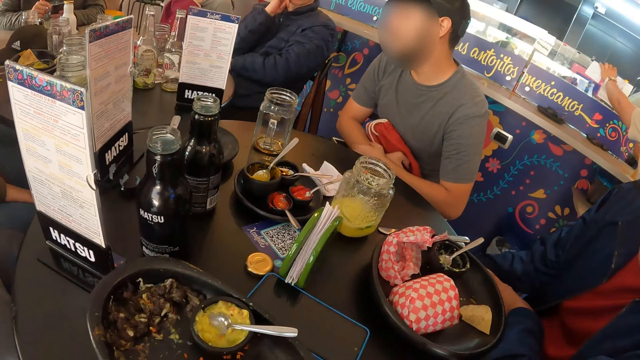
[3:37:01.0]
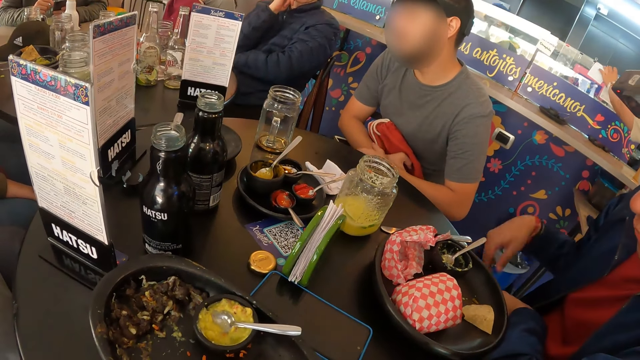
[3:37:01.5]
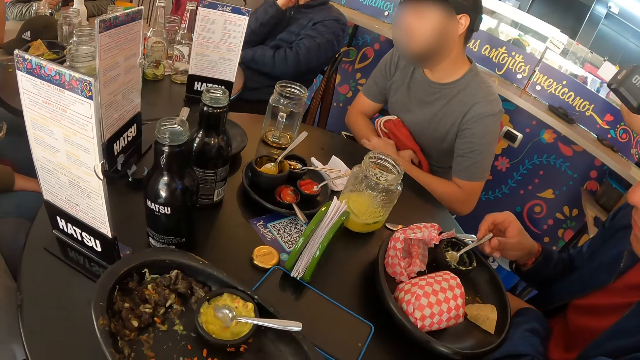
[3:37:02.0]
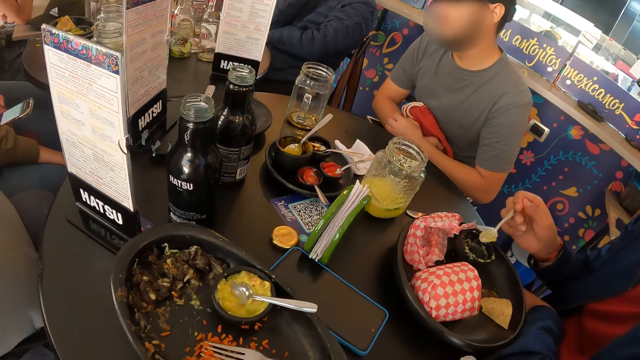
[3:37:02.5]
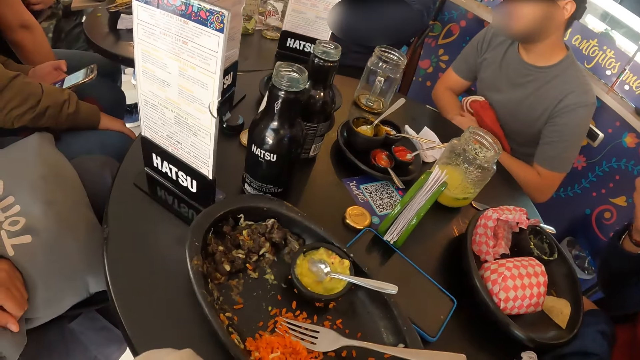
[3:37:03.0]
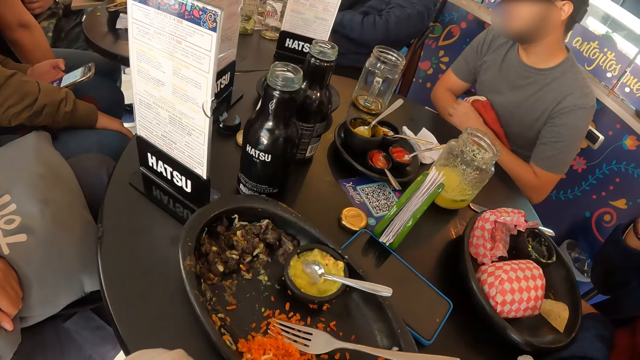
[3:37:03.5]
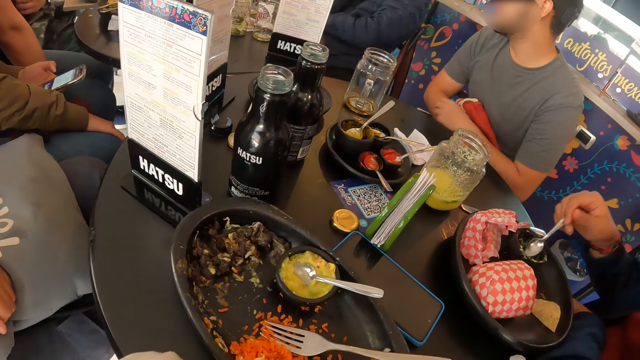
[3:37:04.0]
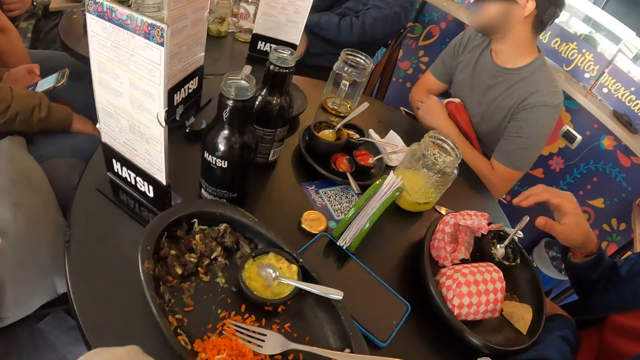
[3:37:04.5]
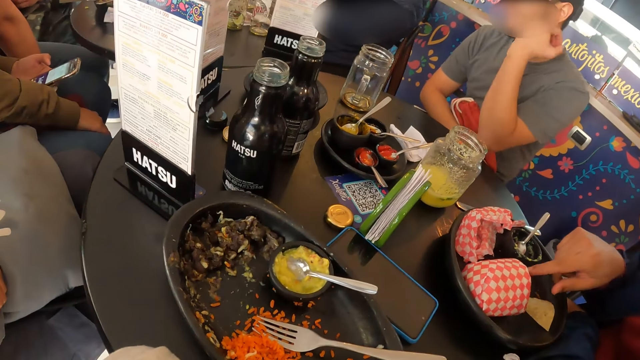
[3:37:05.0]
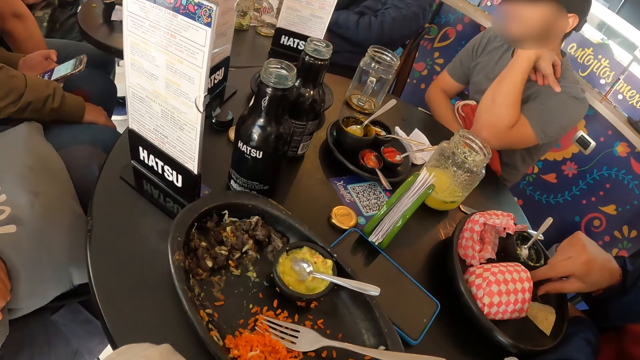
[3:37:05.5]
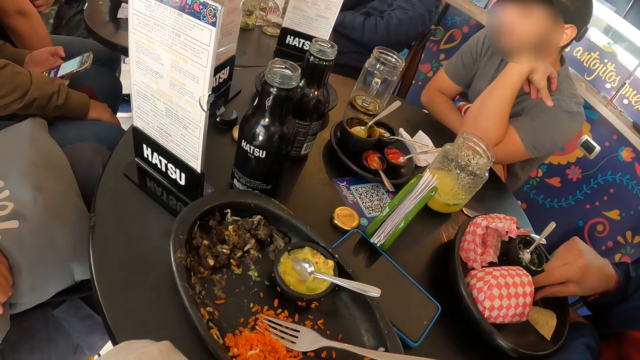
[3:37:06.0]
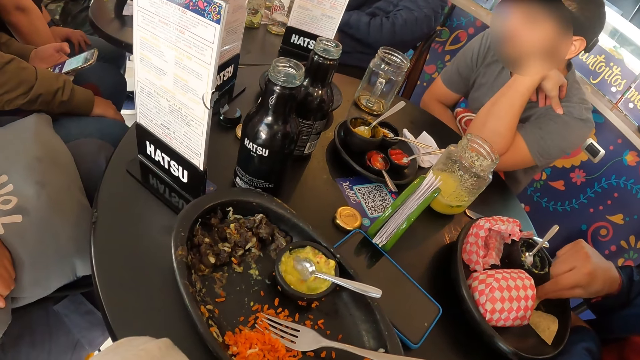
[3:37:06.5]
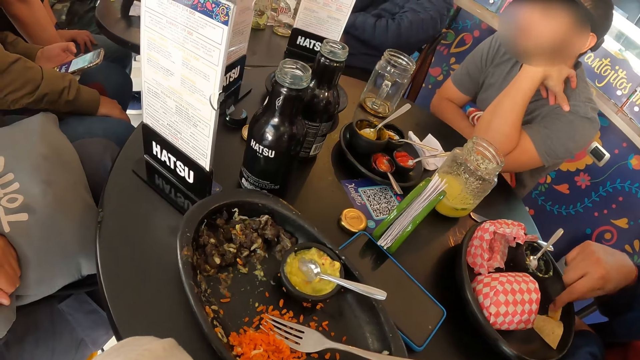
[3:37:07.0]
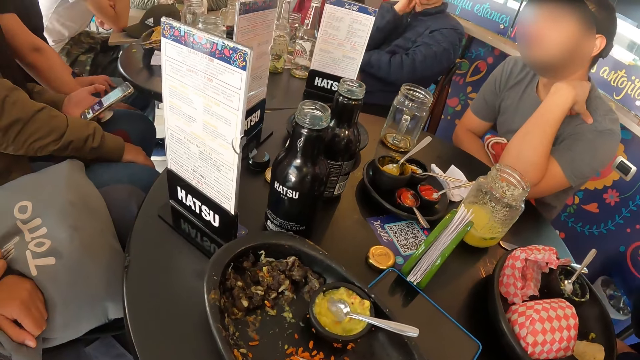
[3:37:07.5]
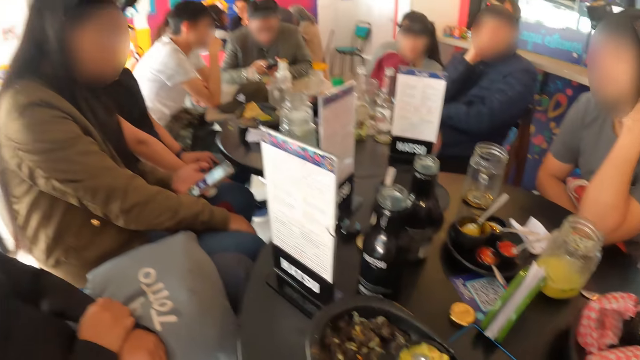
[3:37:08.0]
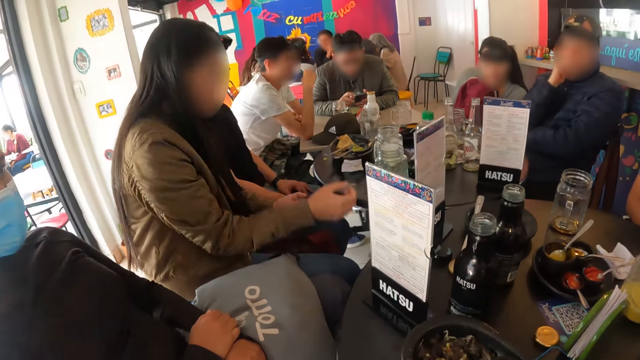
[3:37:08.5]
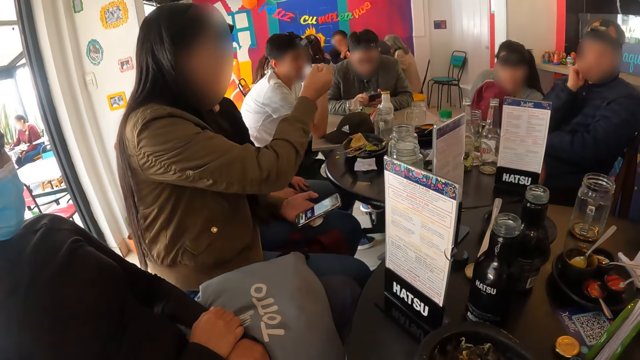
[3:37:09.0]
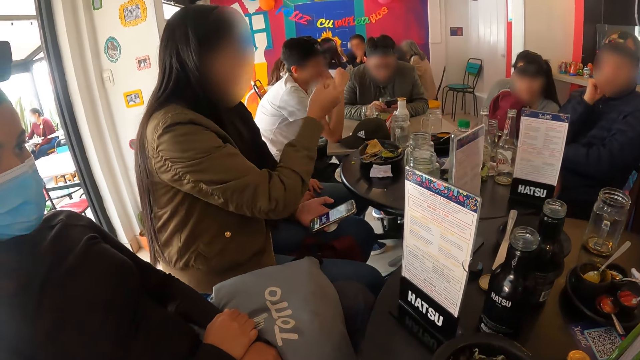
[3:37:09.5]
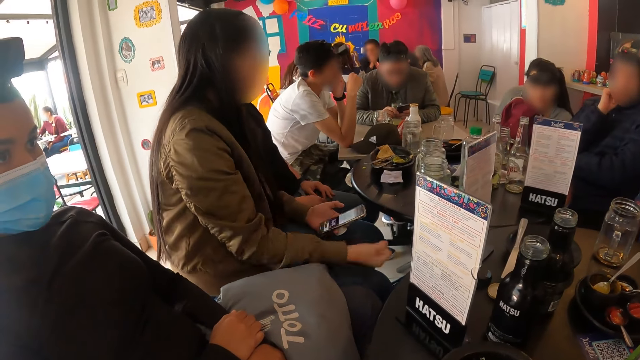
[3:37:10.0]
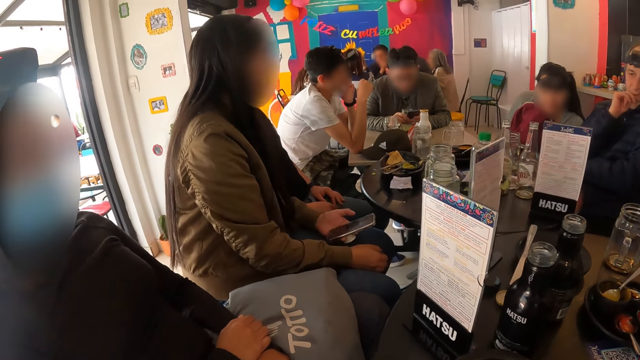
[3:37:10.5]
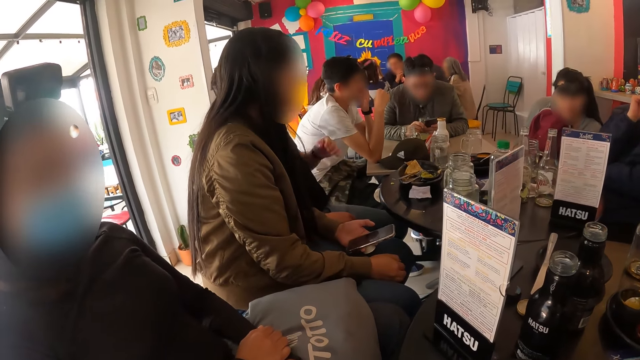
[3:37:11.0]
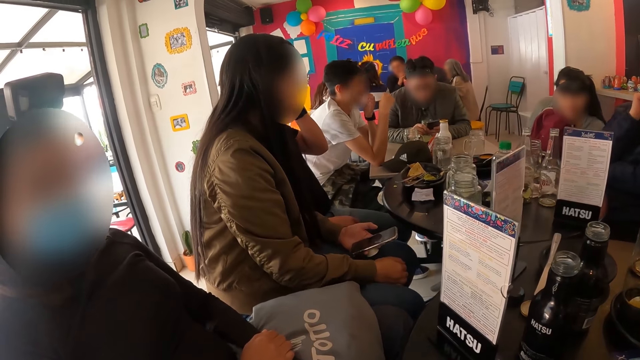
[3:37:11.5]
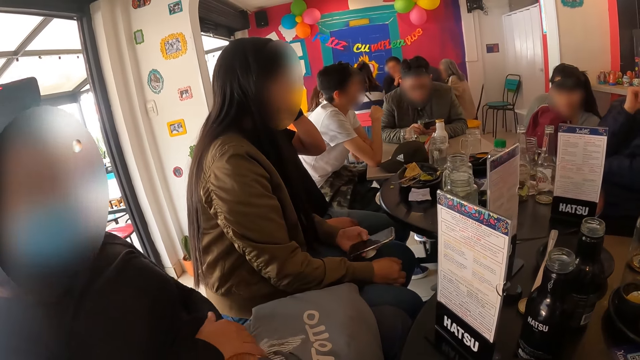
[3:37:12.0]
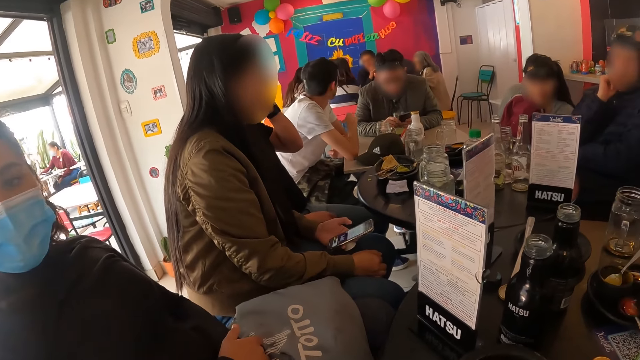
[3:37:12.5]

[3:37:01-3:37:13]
The man scoops food from a plate on the table with a spoon in his right hand. The man lifts the spoon and eats something. The man places the spoon in his right hand into the plate. The man picks up a piece of chips from the plate with his right hand. The camera wearer looks around the room. A lady gestures out.

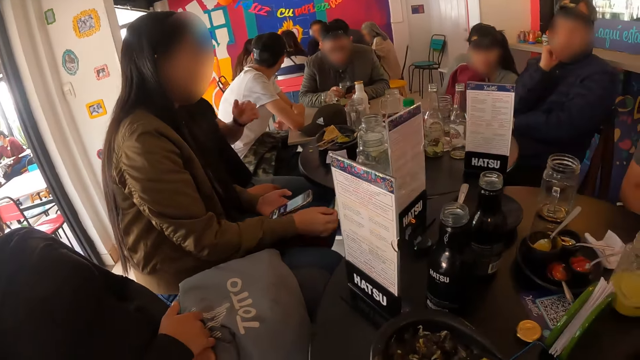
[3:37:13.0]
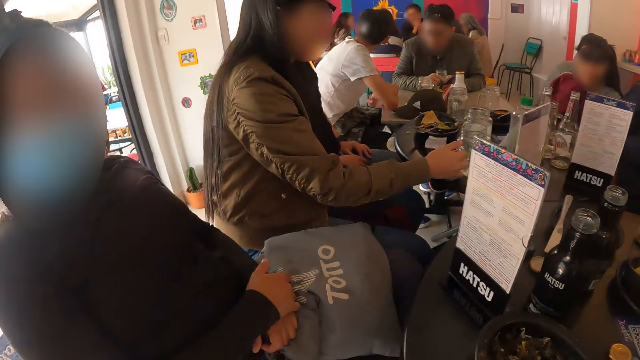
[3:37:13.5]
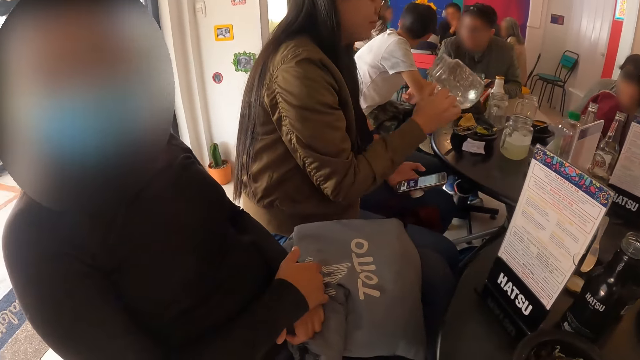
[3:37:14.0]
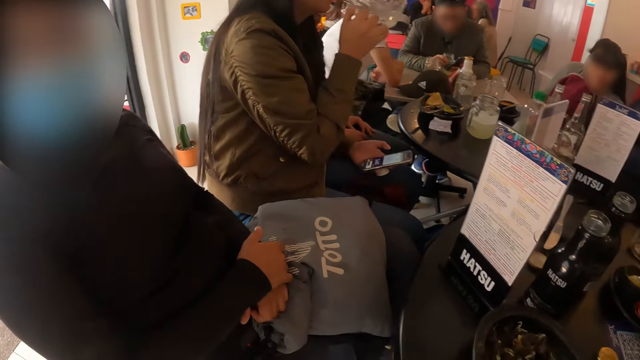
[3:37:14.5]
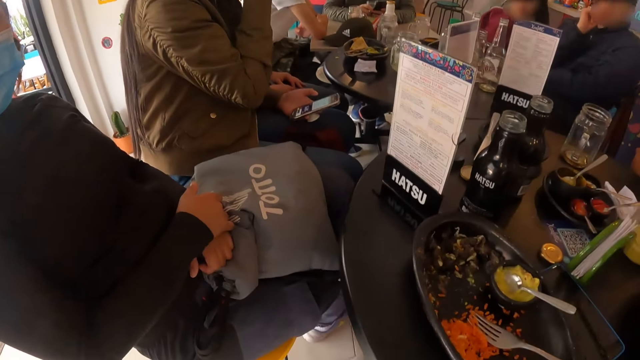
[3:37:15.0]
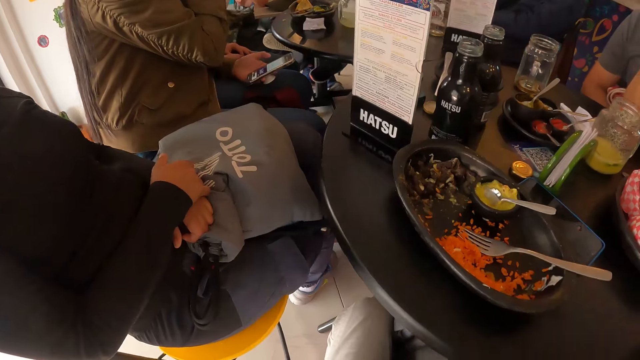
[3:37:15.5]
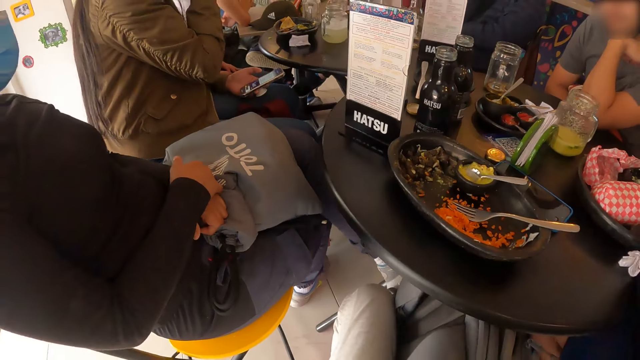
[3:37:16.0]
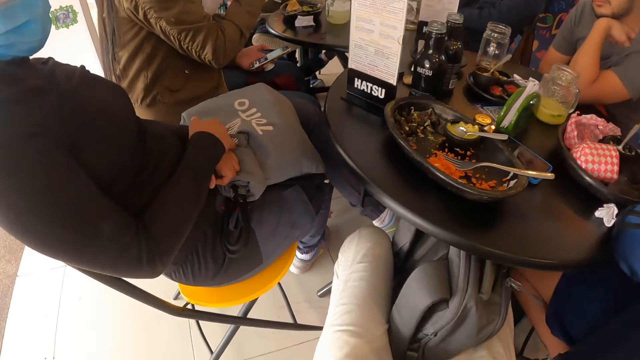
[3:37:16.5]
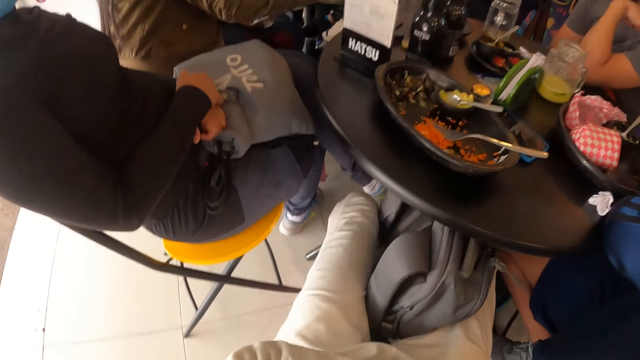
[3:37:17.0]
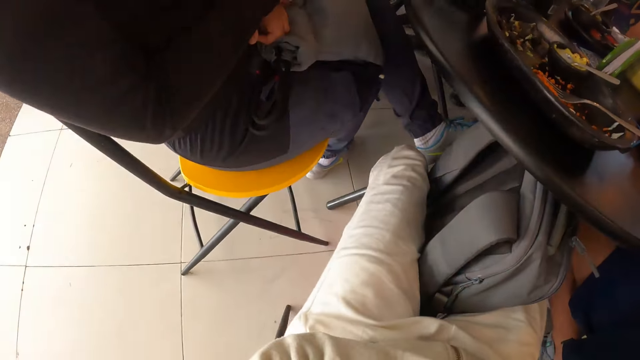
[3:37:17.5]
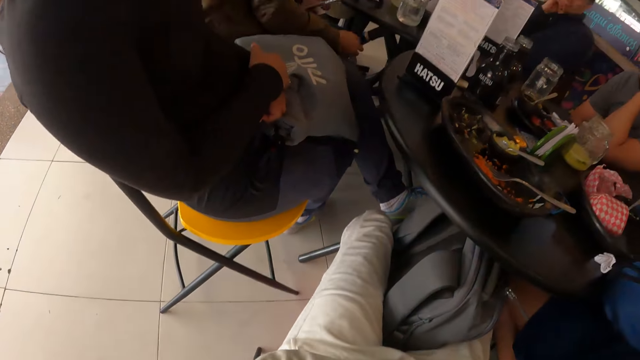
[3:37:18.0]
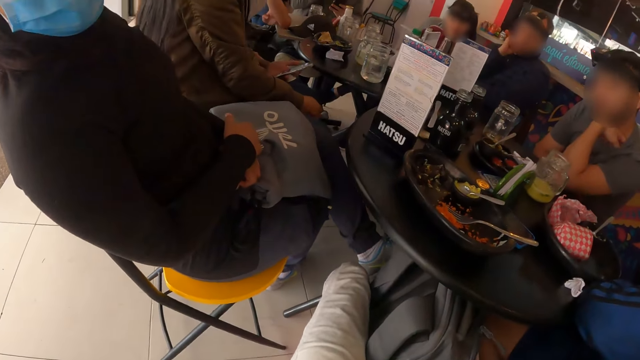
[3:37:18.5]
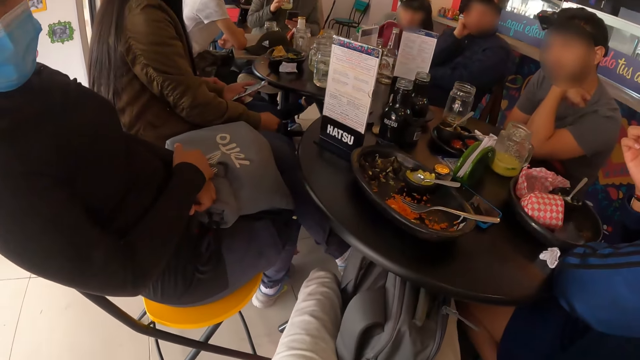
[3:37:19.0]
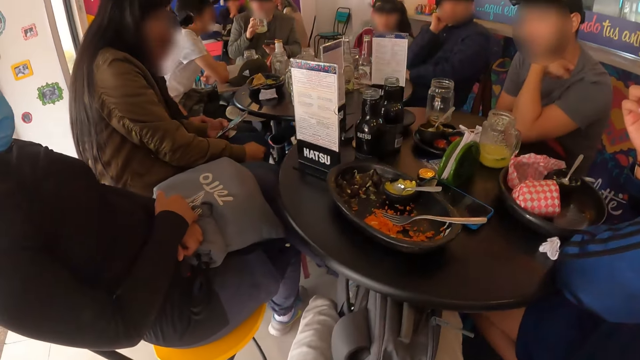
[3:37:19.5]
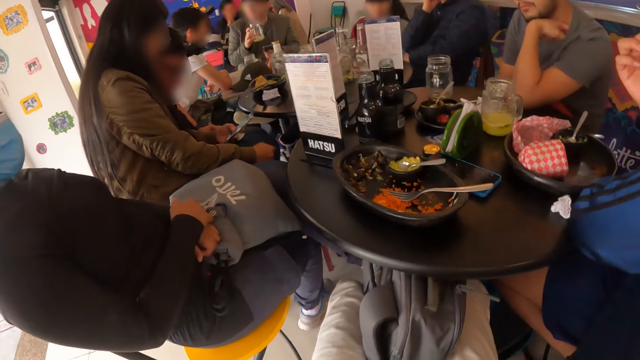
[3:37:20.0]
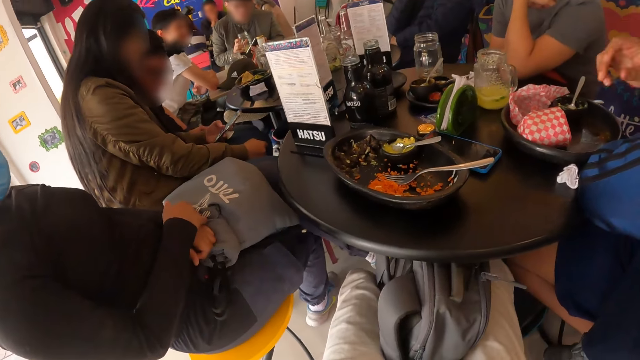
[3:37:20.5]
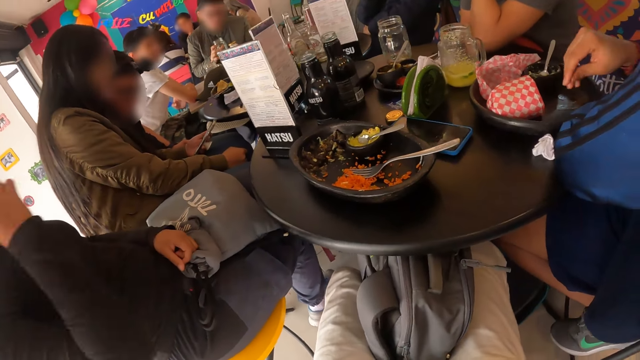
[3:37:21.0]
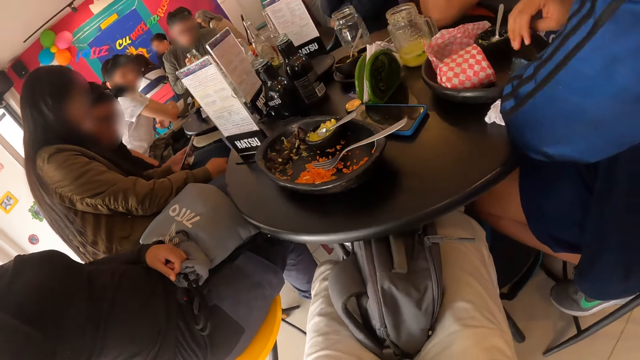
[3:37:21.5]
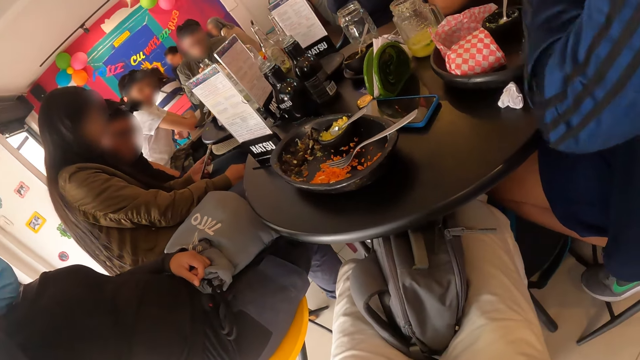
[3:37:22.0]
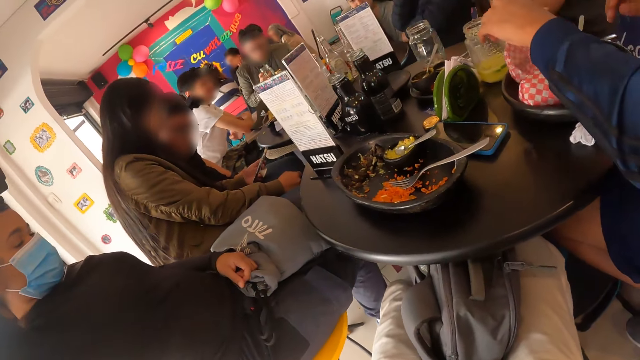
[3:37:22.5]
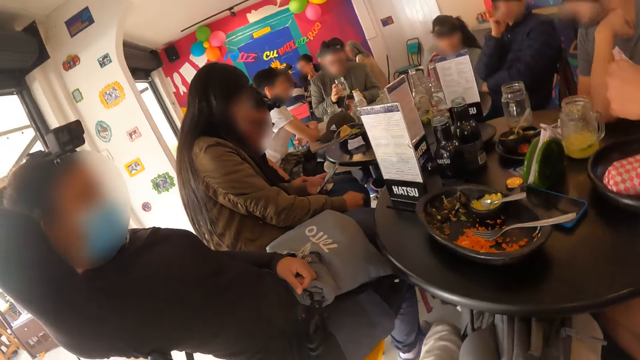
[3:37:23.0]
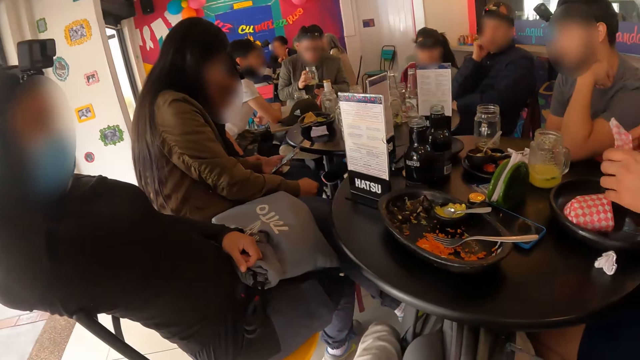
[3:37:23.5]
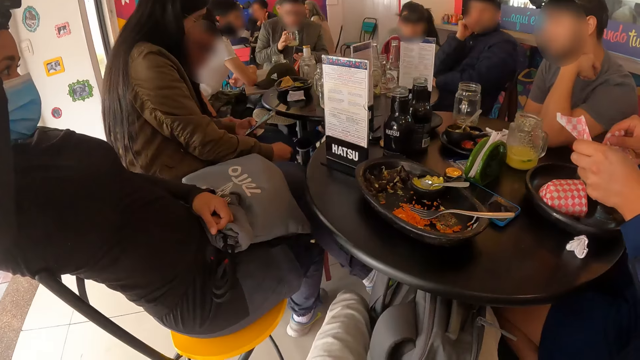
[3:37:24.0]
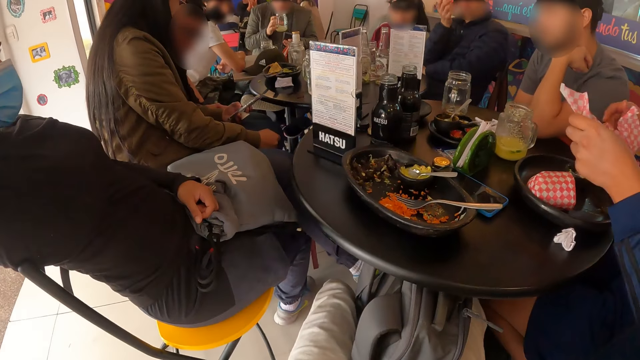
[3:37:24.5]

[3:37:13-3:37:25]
A lady picks up the cup. The lady drinks something. The camera wearer looks around the room. A man picks a wrapper or tissue from the plate on the table with his left hand. The man opens the wrapper with both hands.
